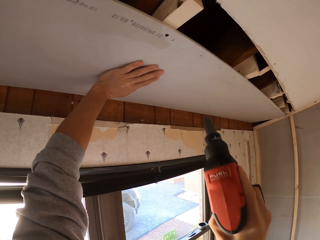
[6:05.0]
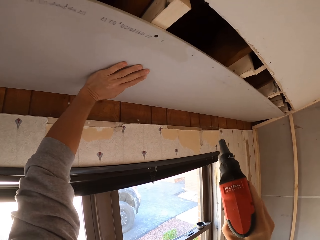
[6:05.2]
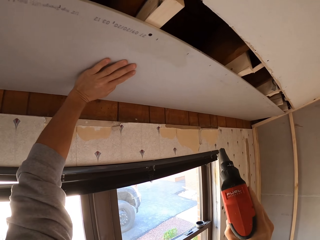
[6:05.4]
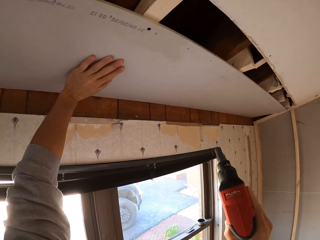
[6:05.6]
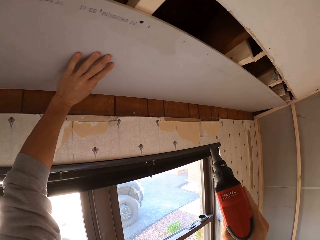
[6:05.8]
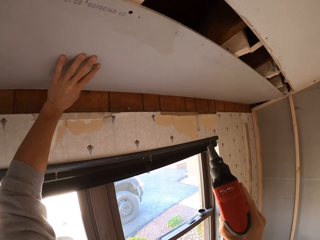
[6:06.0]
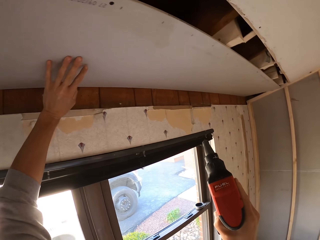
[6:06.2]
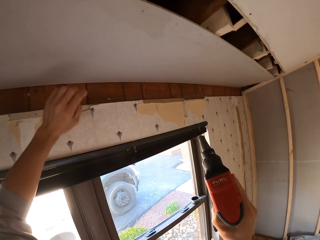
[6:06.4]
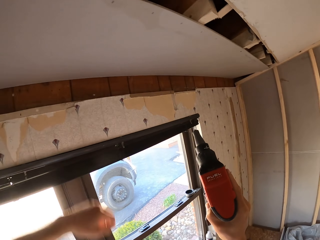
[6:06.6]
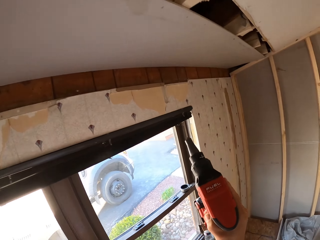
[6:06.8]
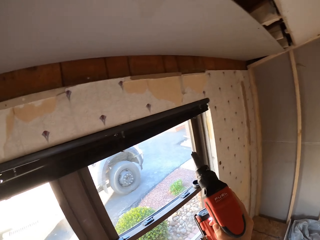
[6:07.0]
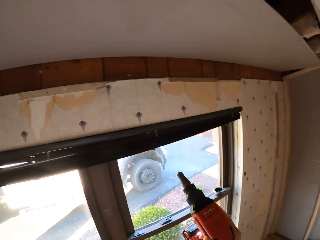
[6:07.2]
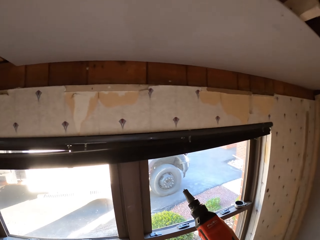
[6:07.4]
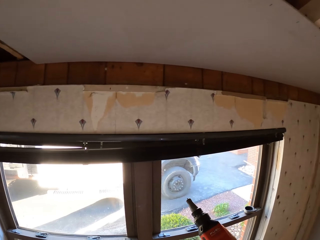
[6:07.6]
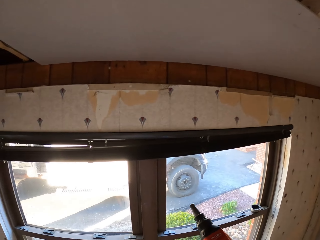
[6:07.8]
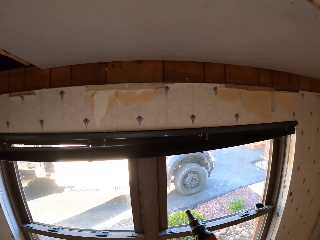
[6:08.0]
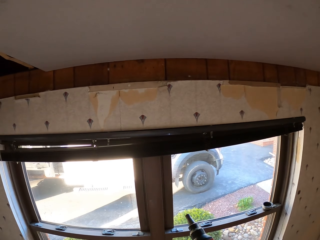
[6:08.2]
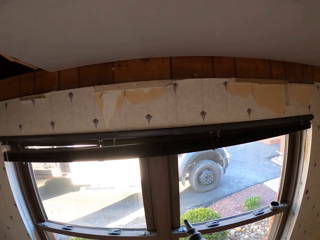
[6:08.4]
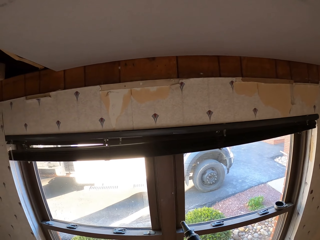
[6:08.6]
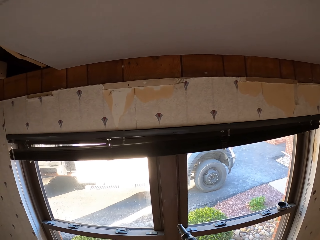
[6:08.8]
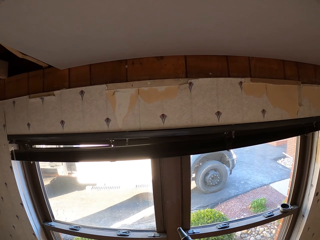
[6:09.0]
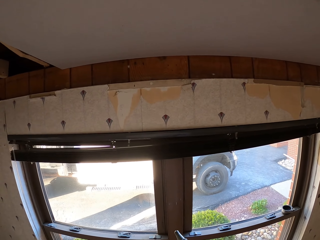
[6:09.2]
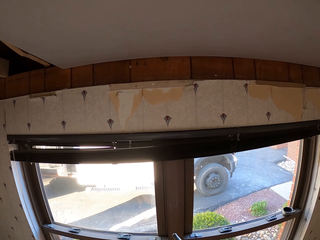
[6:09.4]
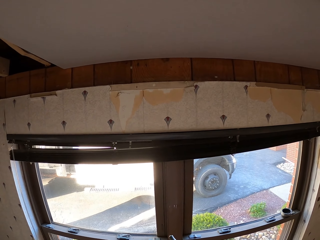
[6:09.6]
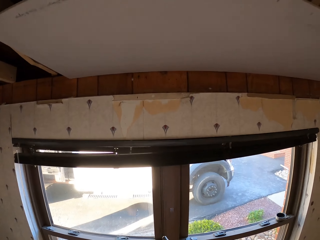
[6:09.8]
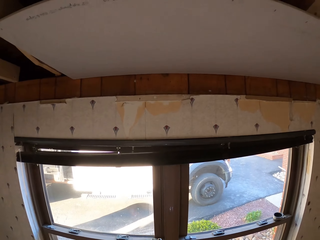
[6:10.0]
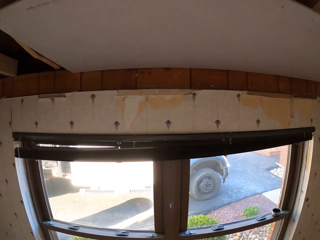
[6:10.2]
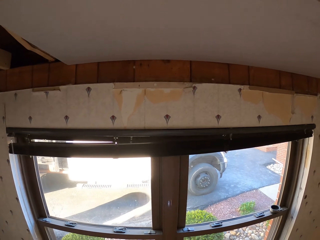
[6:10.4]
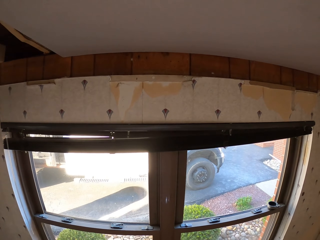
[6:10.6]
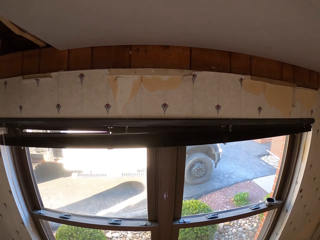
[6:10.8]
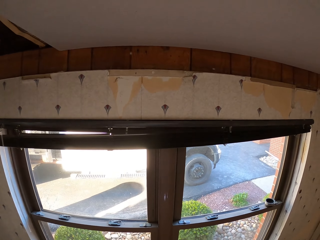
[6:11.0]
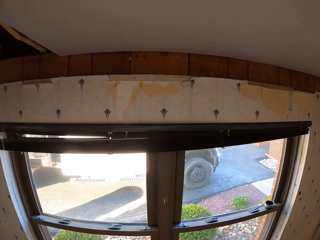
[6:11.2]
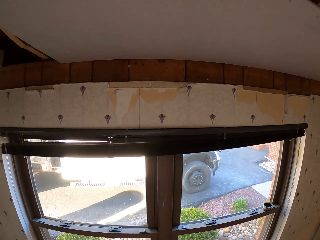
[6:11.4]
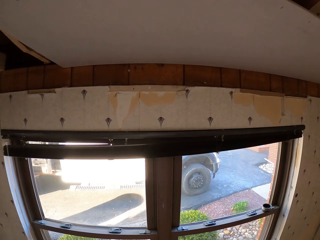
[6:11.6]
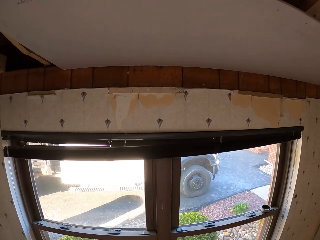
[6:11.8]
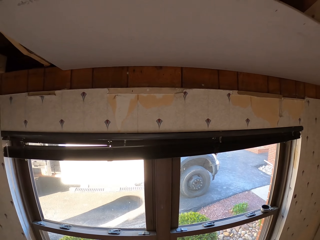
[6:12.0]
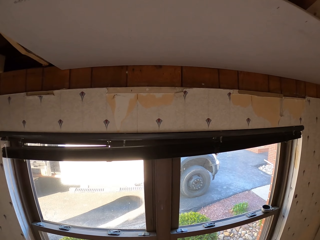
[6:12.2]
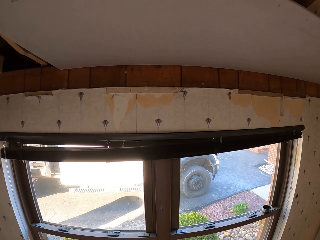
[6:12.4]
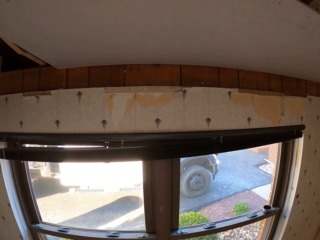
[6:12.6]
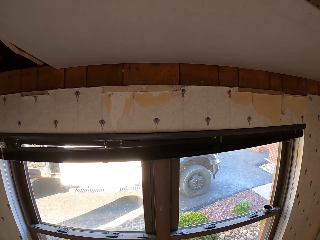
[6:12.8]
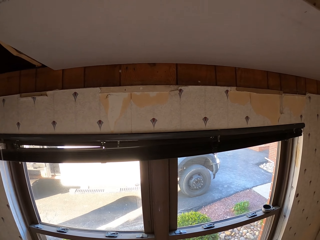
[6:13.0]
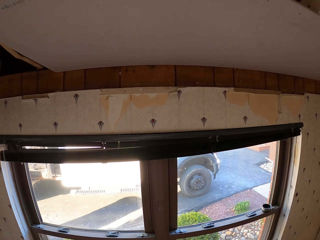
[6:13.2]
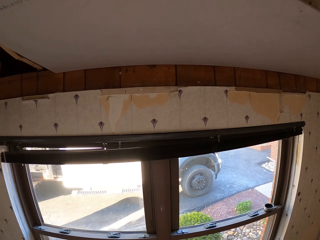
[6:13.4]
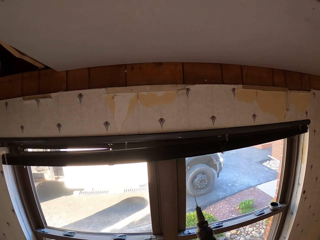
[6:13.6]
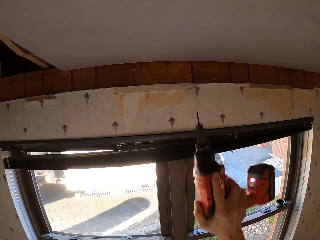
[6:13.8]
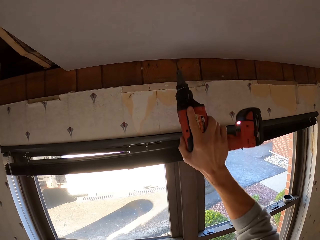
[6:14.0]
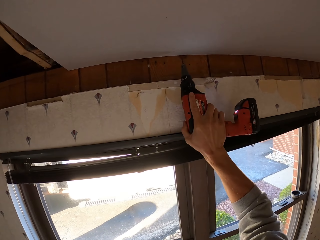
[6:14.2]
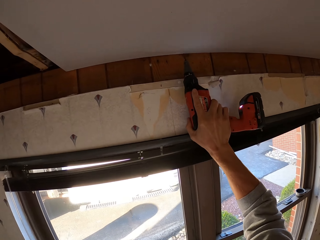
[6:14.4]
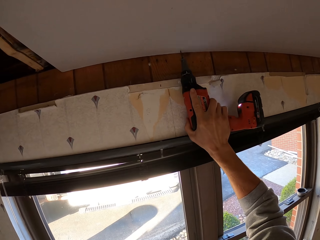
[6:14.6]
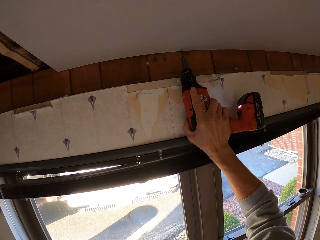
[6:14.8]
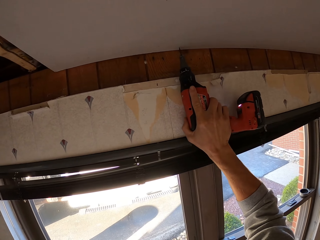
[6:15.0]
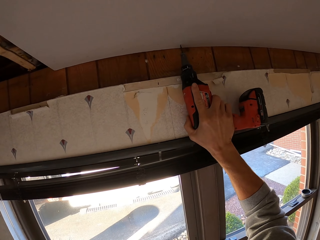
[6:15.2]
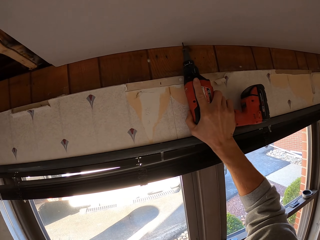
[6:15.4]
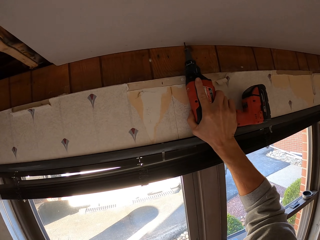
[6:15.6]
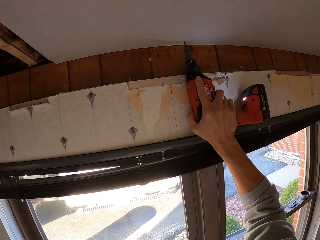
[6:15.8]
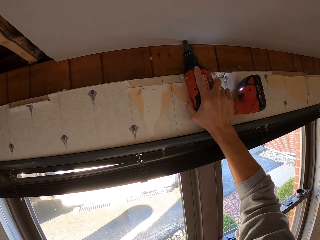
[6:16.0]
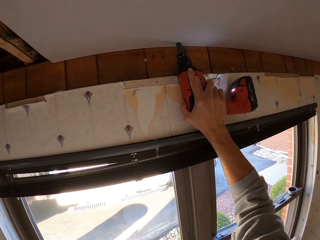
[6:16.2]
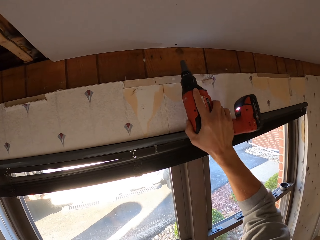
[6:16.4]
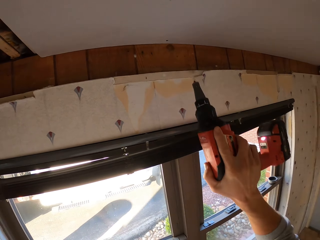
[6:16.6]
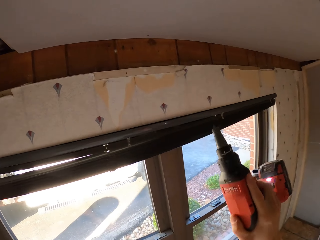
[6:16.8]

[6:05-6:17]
The camera wearer drills the board in the ceiling. They stare at the ceiling board. They turn around. They drill the board in the ceiling. They tighten a screw on the roof.

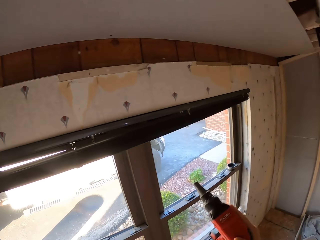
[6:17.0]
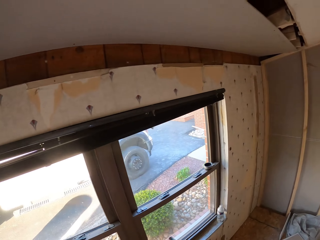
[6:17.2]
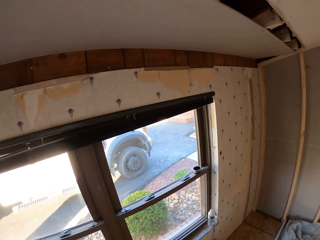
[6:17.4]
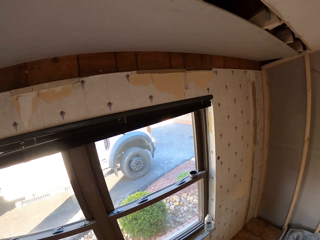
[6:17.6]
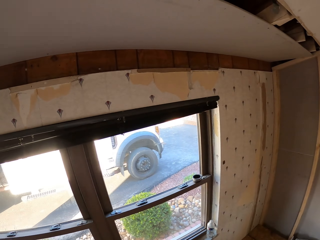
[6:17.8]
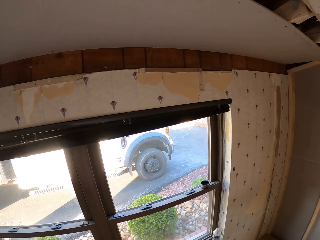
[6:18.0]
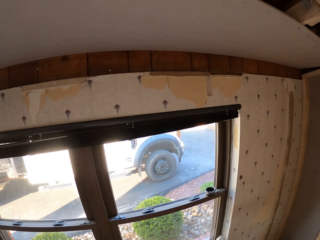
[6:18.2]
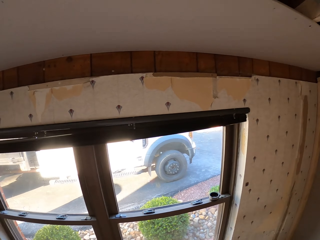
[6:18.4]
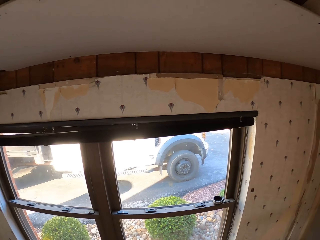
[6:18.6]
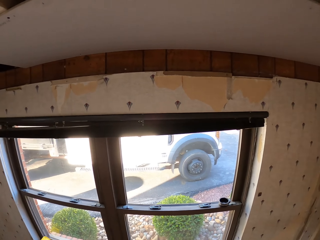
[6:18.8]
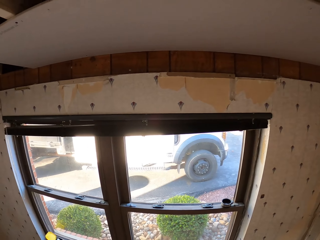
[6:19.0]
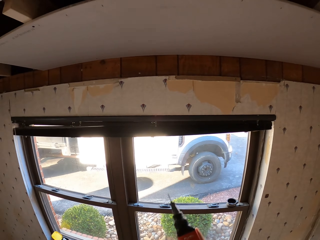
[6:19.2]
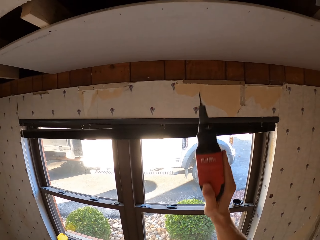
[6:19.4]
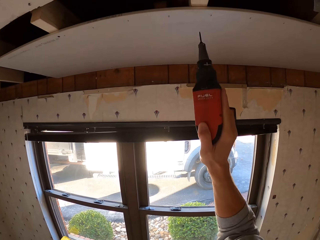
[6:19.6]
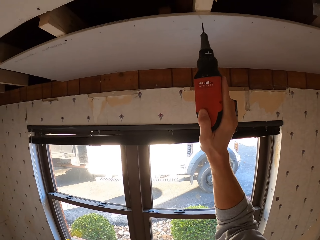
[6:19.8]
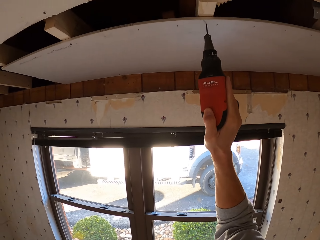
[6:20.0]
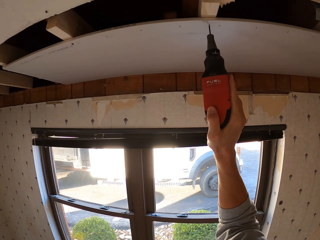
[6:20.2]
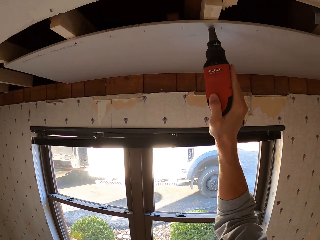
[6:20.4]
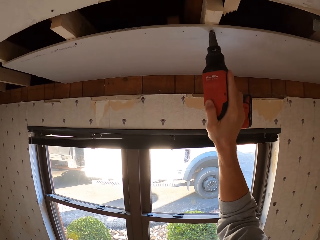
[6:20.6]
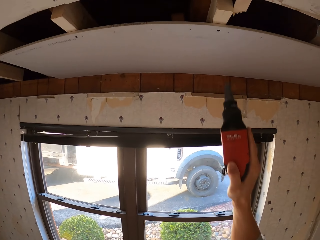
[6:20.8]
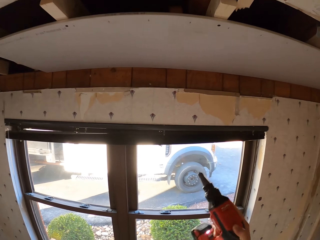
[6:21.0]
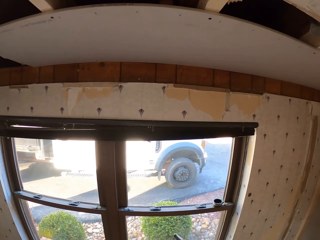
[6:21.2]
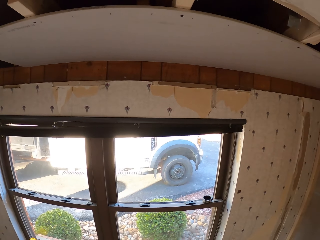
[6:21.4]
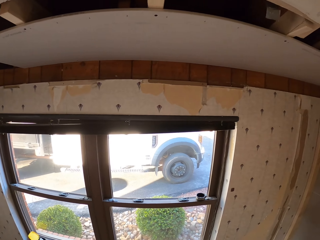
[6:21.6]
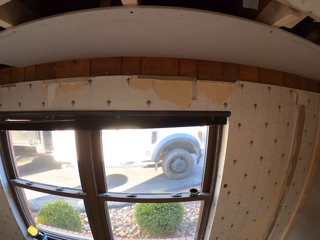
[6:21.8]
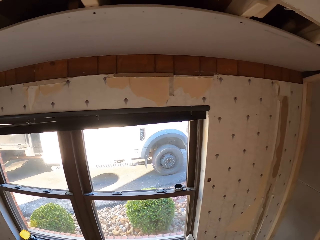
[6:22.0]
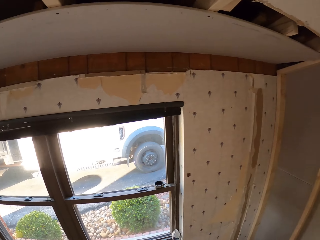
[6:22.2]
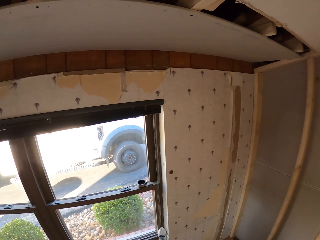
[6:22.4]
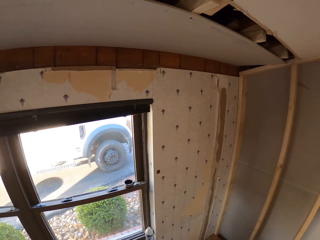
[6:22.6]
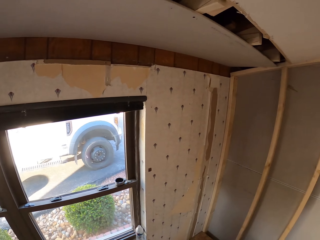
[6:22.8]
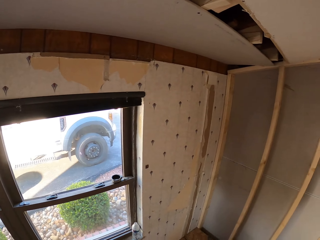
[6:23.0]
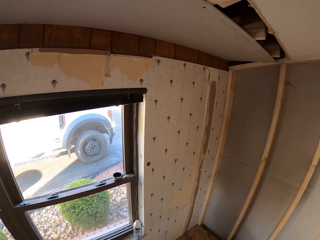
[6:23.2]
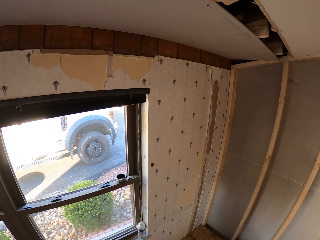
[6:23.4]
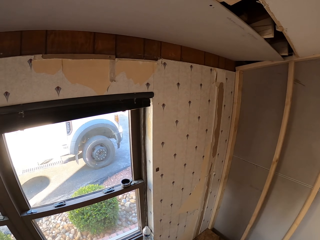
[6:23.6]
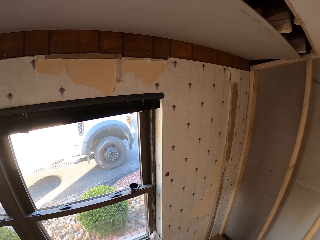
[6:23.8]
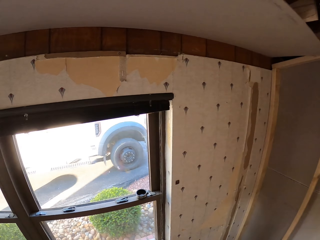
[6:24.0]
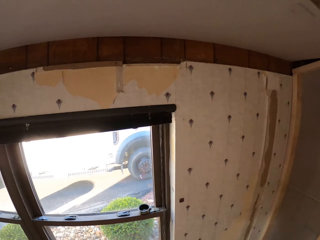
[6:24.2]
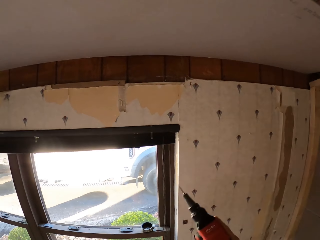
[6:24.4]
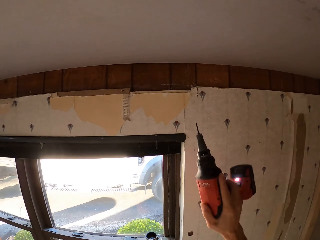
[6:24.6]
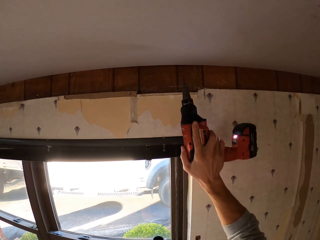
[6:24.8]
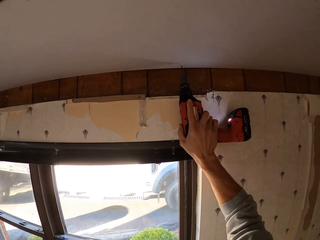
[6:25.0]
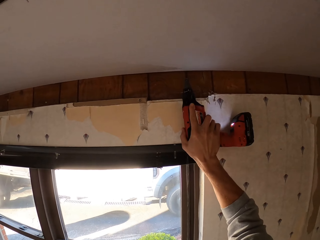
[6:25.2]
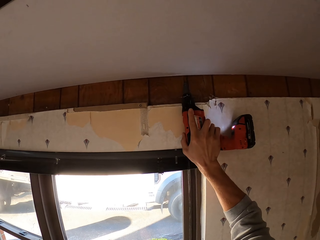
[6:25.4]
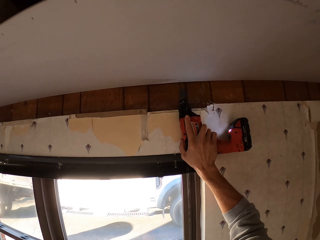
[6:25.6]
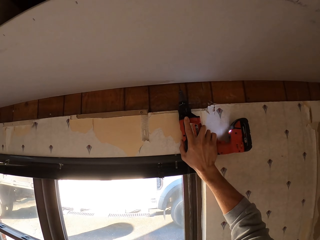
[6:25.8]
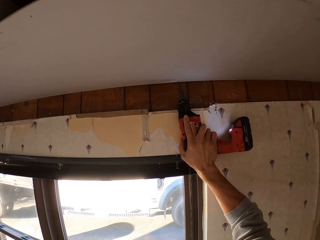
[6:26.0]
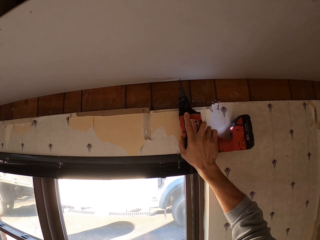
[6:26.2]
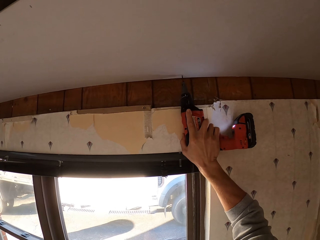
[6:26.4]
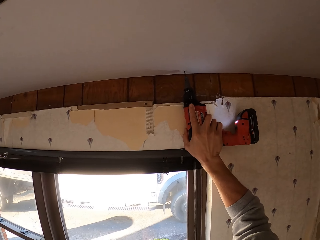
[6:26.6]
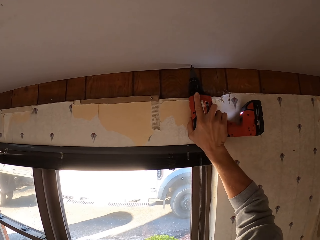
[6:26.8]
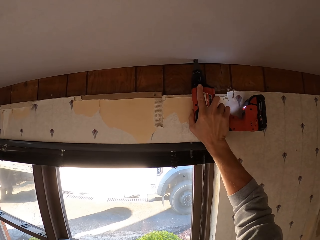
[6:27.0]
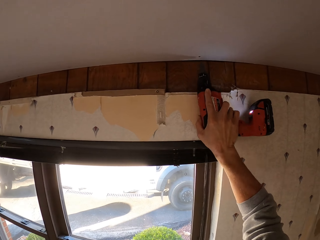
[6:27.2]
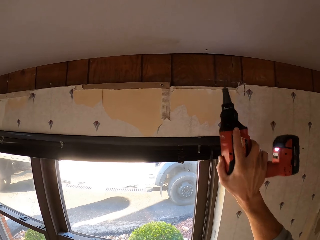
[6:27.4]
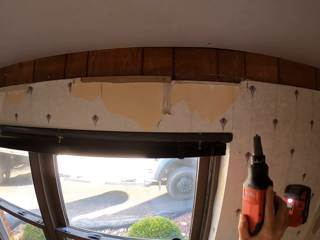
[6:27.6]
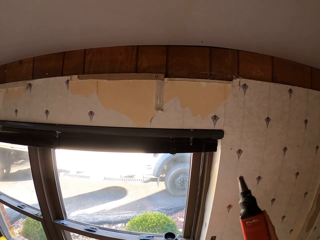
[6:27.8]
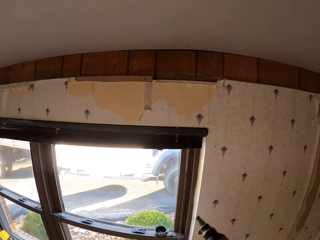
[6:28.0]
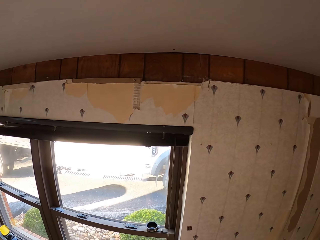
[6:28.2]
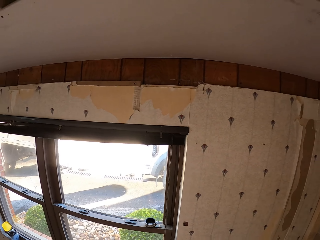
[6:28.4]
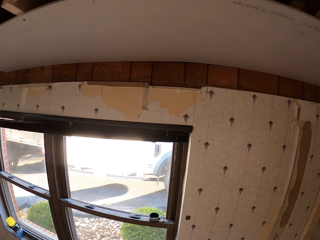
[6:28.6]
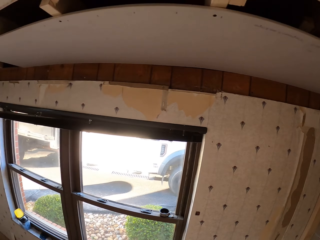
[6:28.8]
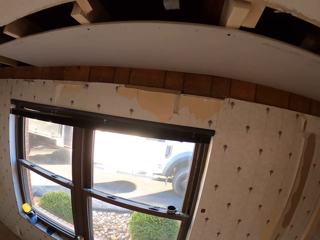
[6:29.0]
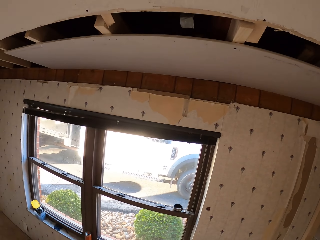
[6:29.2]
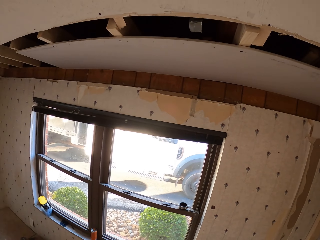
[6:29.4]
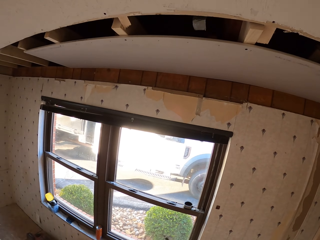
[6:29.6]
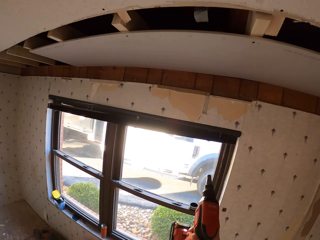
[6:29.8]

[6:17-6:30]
The camera wearer holds a drill. They stare at the ceiling board. They turn around. They hold the drill. They tighten a screw on the roof. They drill the board in the ceiling. They turn around. They stare at the ceiling board. They hold the drill. They tighten the screw on the roof. They drill the board in the ceiling. They turn around. They stare at the ceiling board.
